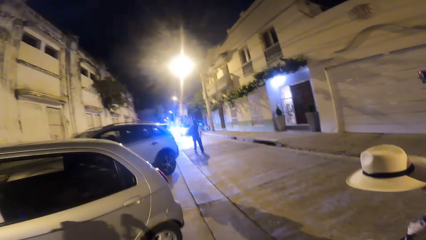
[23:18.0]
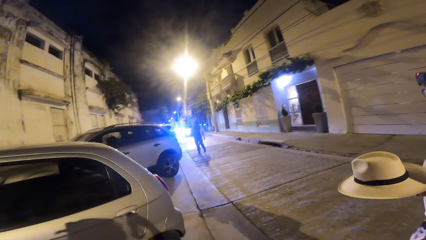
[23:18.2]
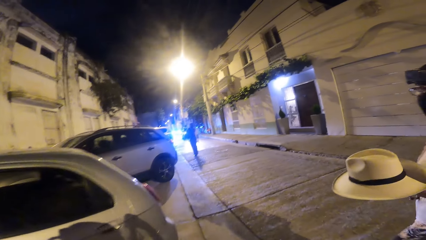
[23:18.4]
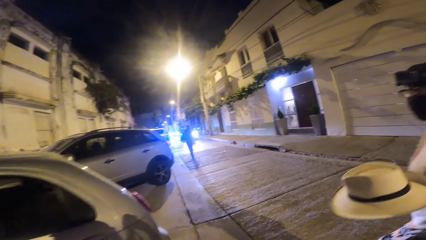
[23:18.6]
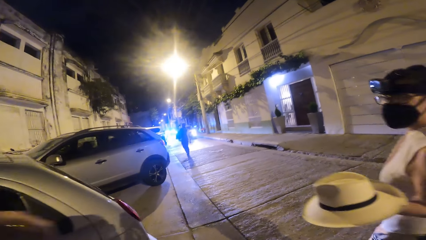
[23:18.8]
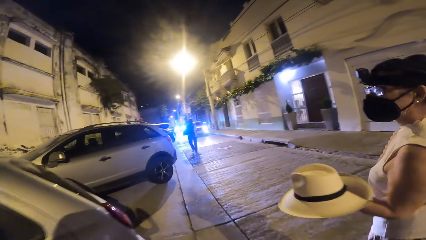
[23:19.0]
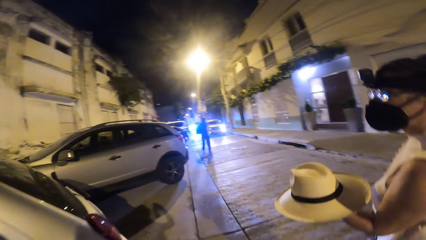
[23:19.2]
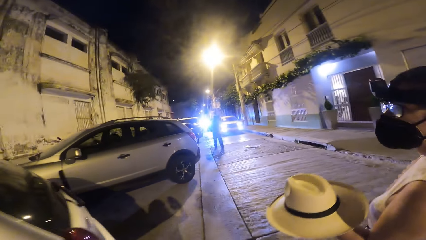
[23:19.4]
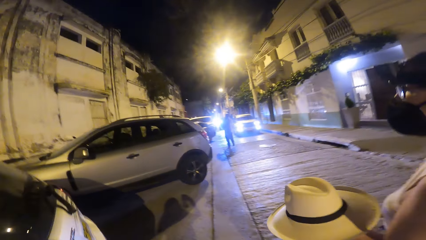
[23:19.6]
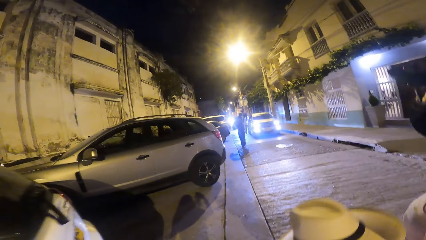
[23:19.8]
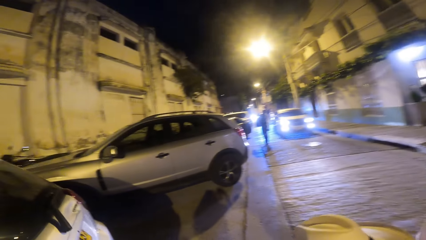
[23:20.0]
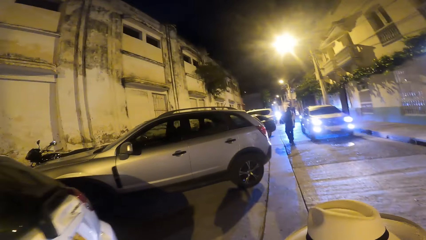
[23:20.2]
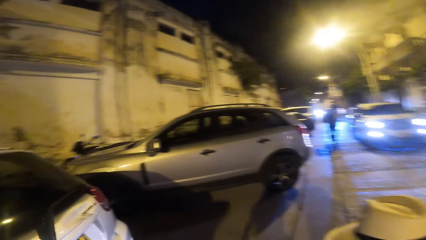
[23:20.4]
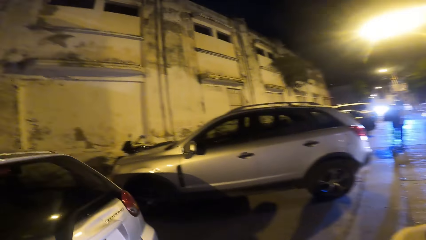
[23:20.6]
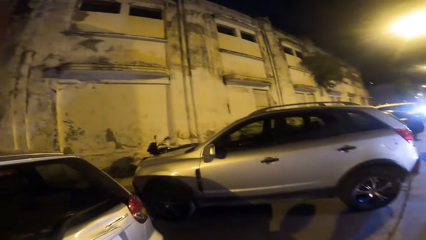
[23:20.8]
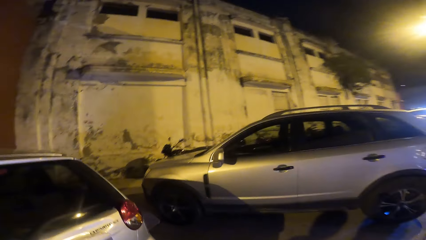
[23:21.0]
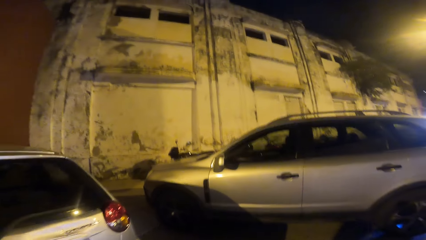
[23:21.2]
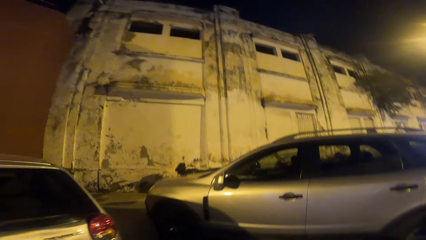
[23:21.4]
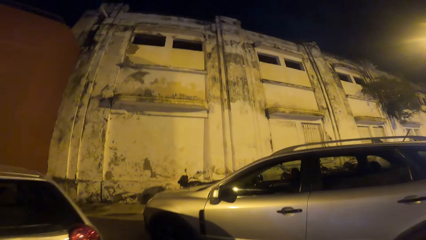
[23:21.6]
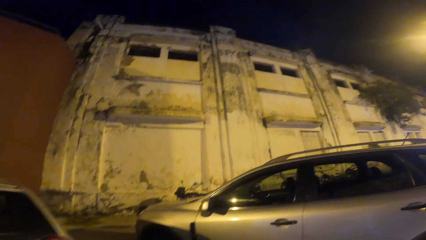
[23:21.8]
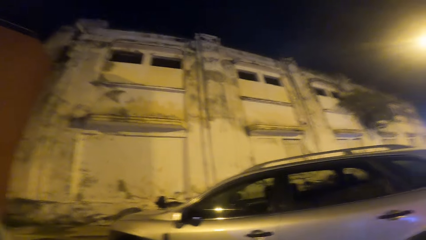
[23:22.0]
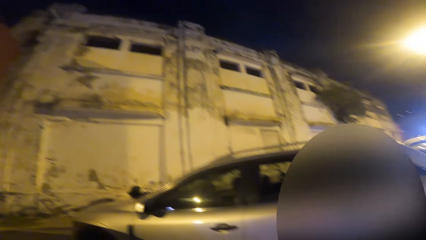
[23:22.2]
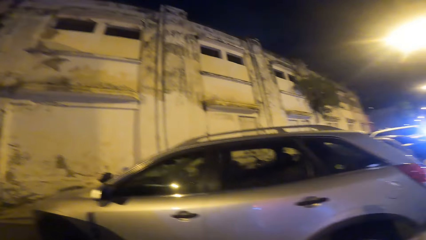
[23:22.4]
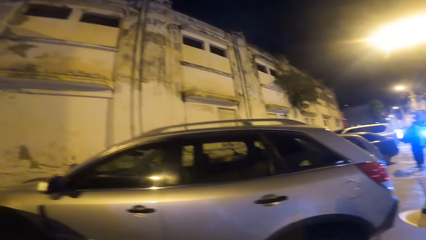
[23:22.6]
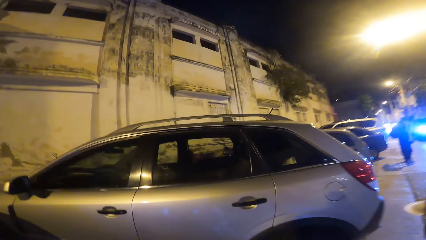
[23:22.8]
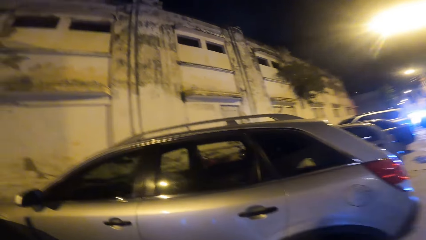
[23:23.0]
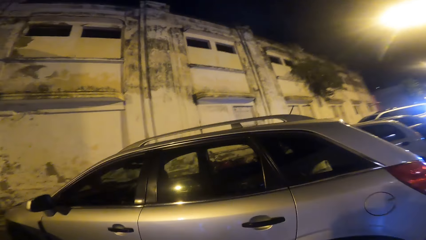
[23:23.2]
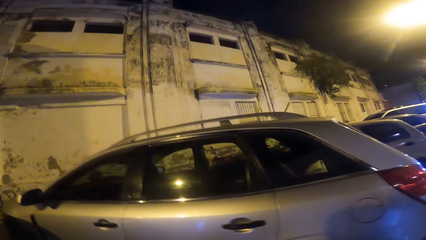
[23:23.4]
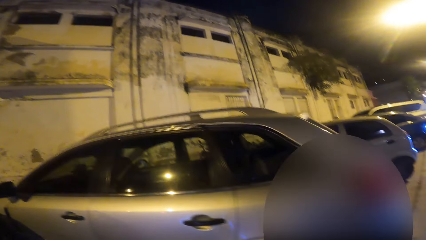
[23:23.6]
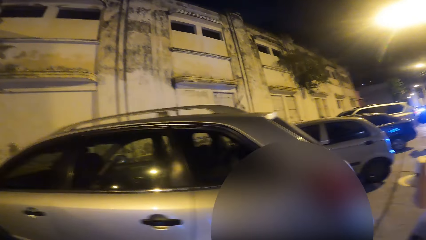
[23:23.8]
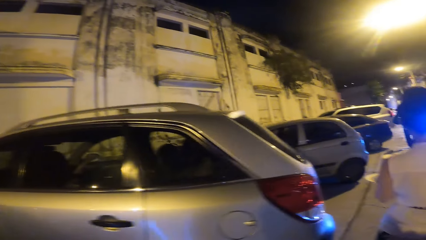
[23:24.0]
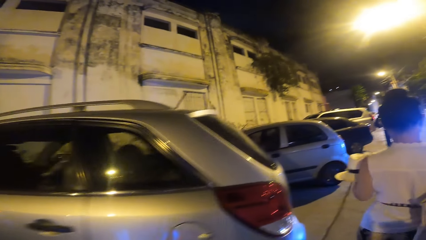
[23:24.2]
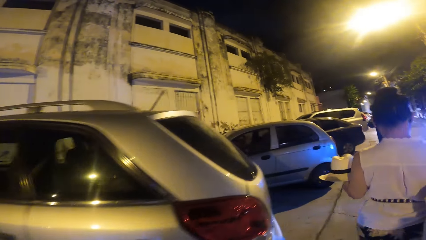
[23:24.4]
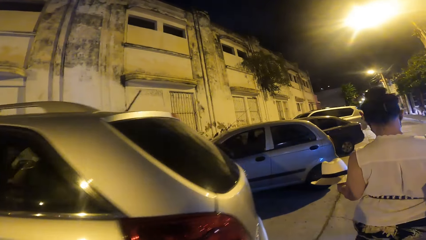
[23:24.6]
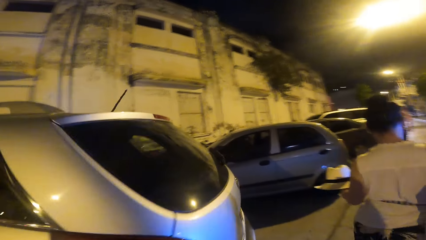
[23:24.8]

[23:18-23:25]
A person interacts with the camera wearer. The camera wearer walks around.

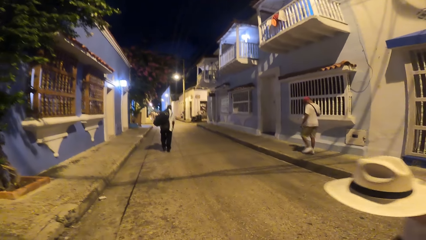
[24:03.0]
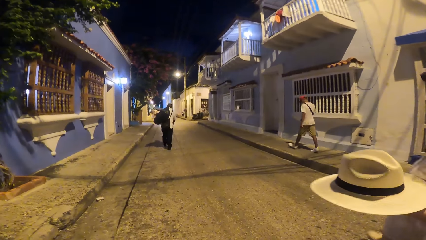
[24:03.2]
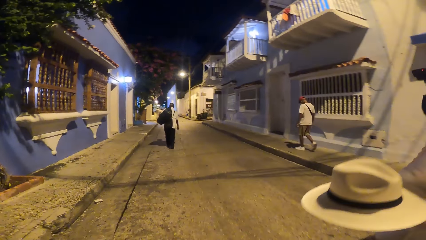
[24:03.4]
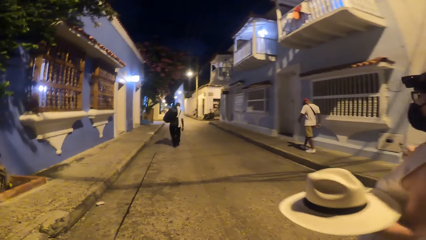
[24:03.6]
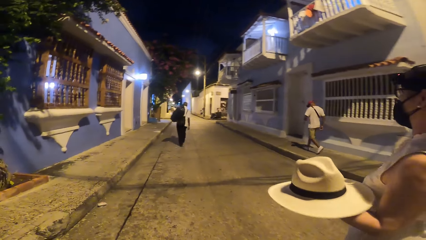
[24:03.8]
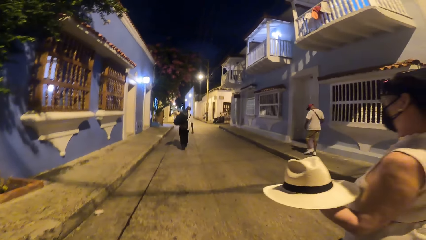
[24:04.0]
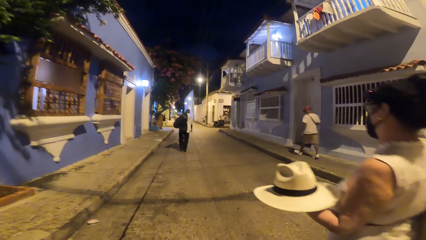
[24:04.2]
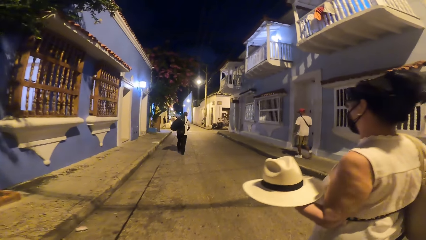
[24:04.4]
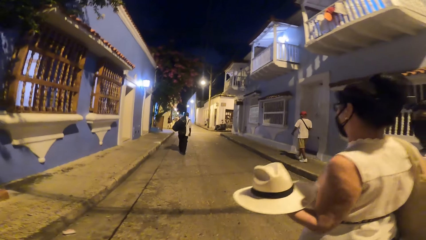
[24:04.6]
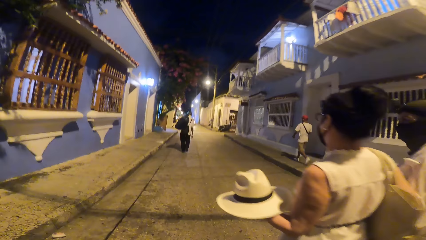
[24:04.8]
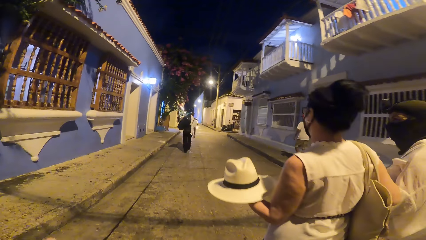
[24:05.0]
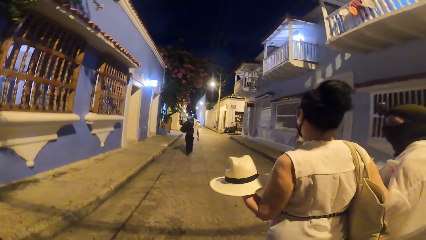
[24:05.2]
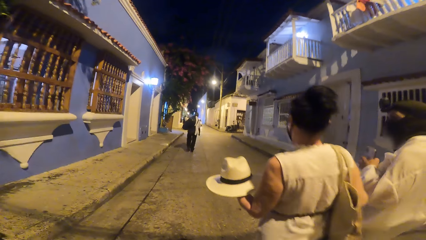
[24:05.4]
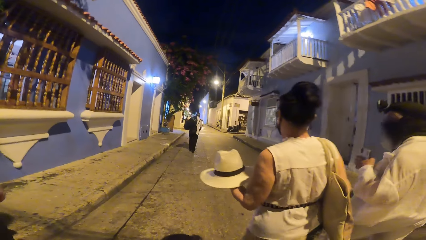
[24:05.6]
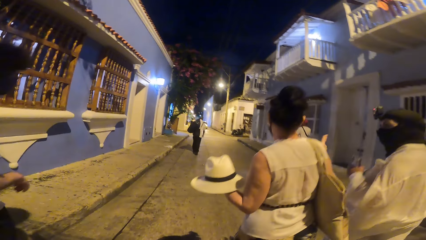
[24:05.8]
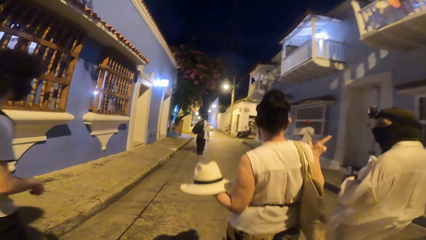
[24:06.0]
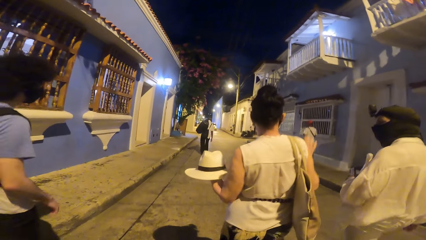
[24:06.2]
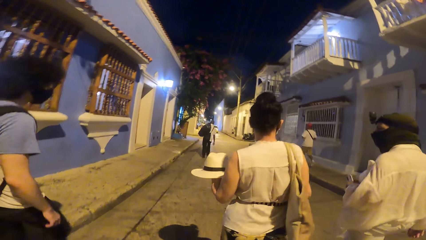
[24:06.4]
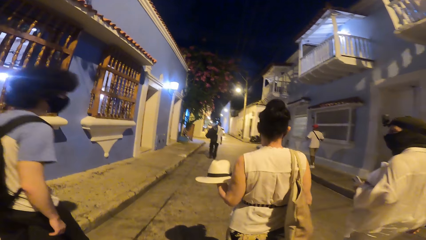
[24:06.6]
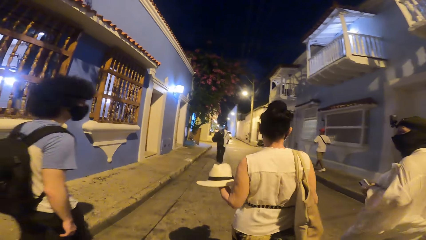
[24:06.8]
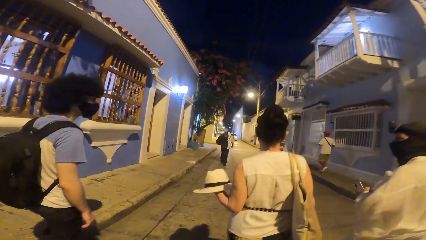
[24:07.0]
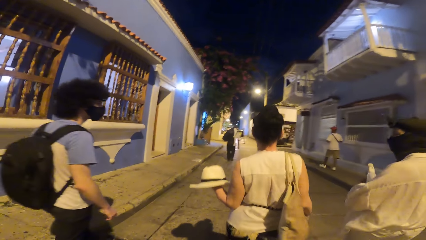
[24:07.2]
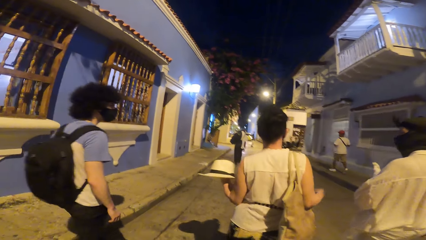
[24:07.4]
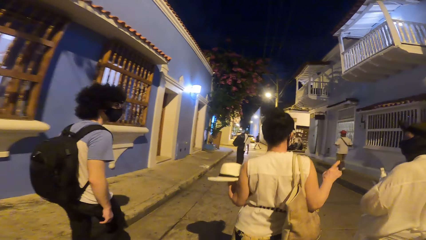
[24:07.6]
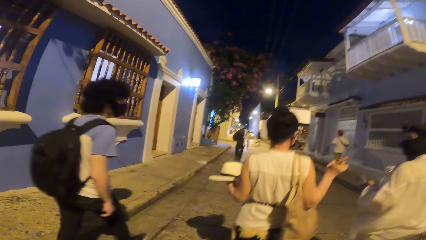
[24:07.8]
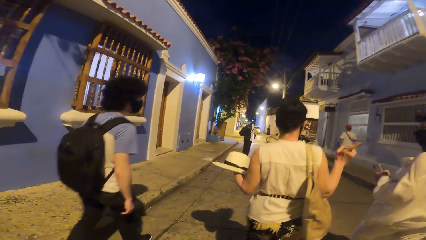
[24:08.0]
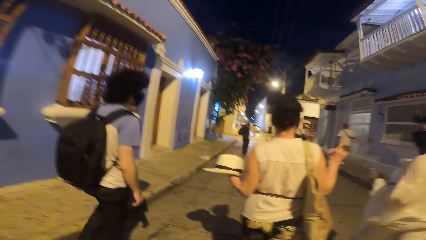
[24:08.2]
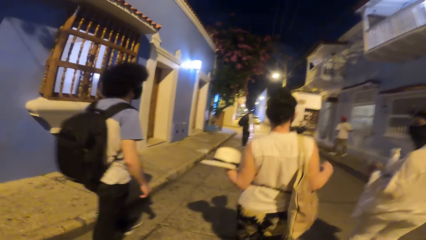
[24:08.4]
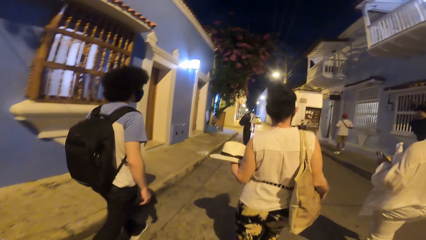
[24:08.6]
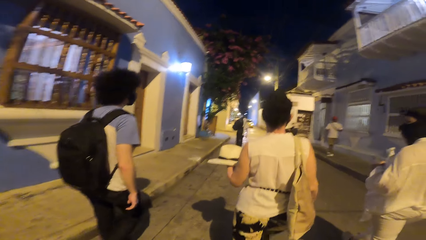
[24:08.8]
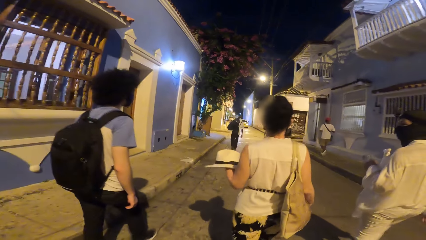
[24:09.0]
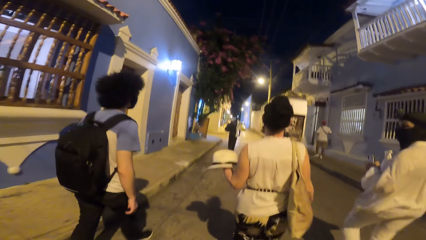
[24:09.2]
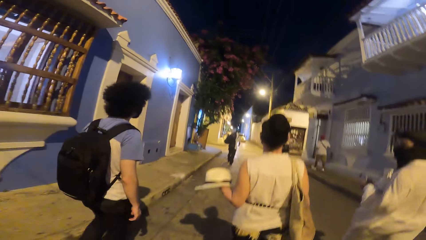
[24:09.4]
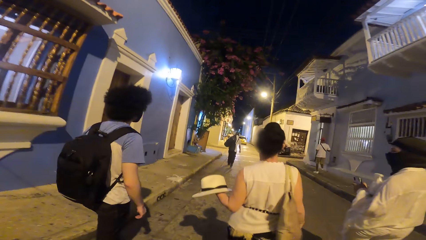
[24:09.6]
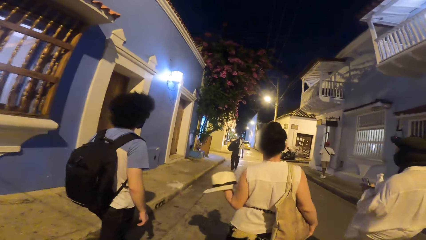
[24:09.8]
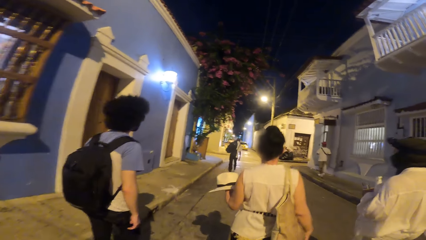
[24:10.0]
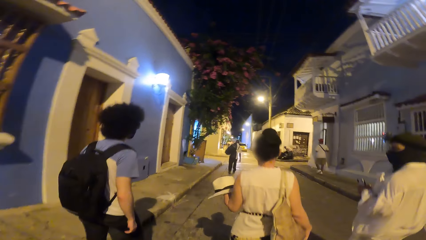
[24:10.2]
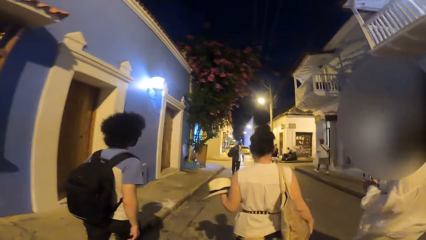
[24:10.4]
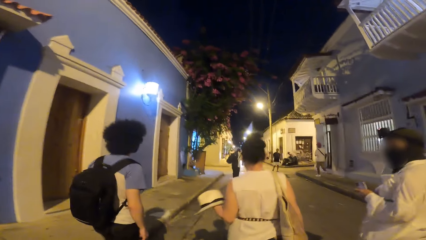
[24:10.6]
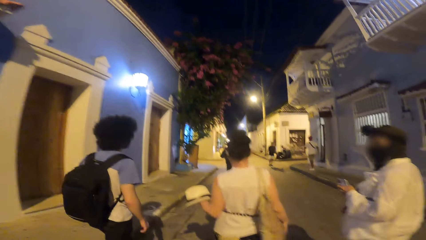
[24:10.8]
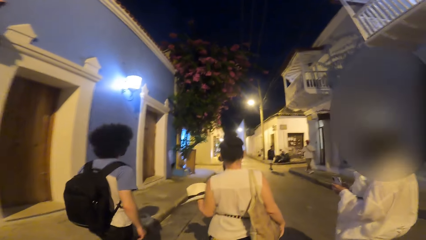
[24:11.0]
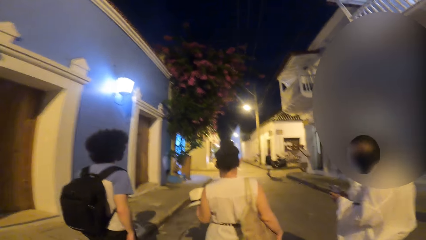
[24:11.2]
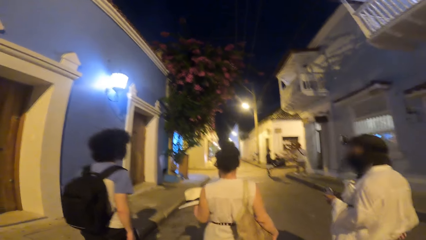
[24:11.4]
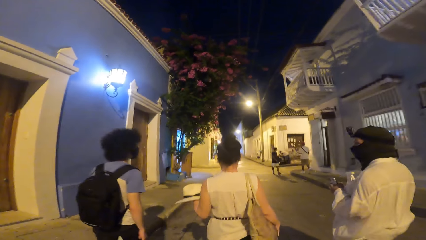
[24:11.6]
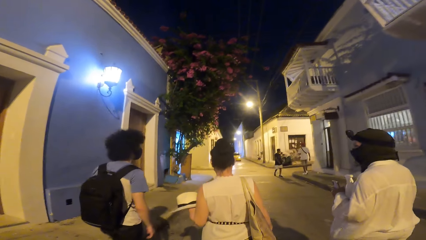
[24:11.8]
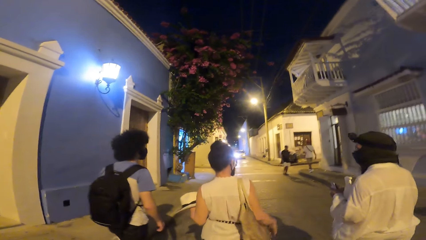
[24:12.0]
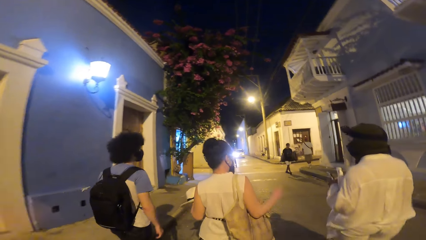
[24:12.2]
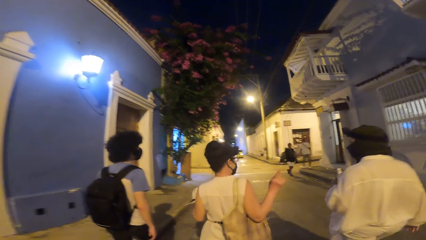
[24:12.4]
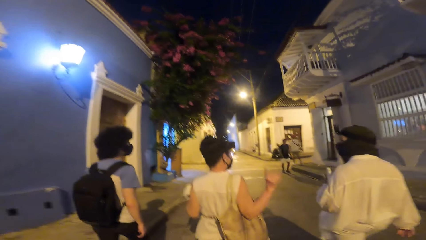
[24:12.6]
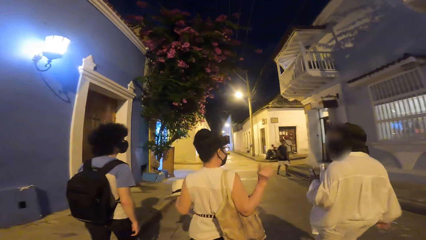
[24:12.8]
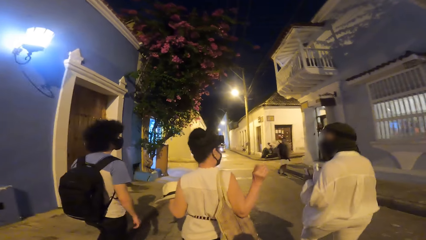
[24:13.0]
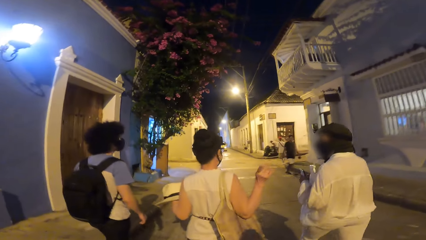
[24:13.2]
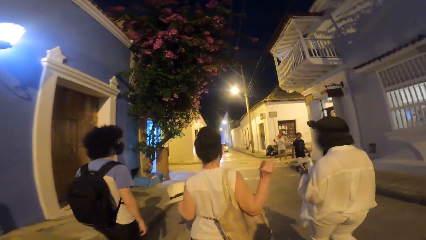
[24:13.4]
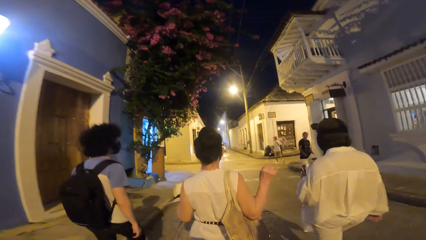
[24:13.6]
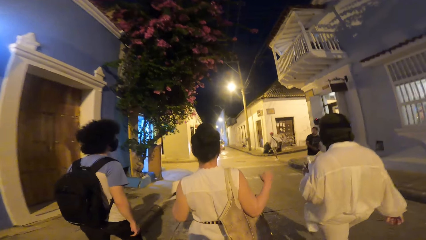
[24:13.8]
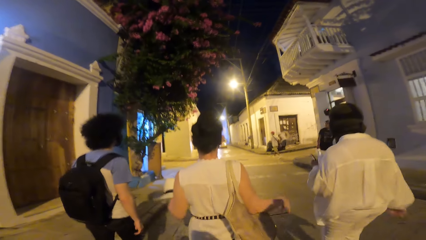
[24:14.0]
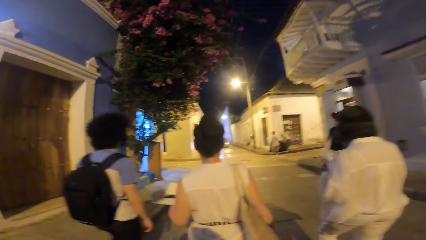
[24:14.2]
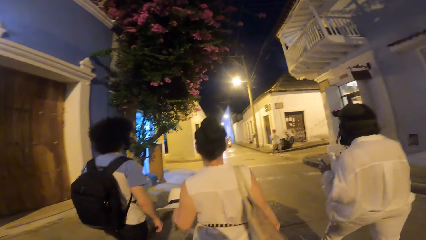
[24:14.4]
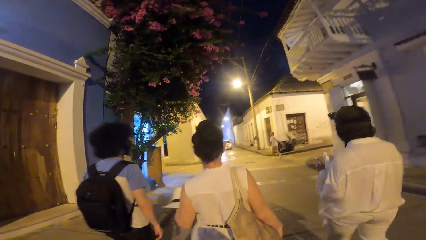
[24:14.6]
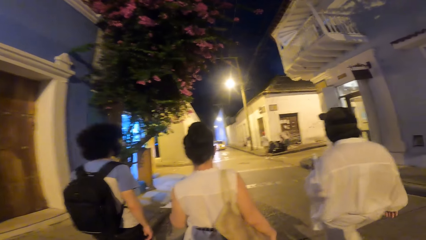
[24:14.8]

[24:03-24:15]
A woman walks past the camera wearer. Another woman interacts with the first woman. A man walks past the camera wearer.
